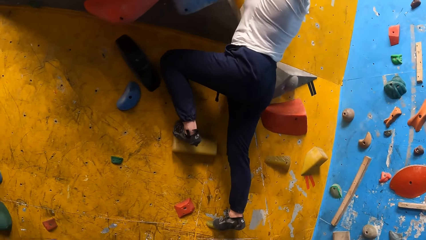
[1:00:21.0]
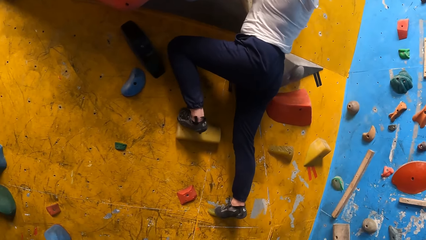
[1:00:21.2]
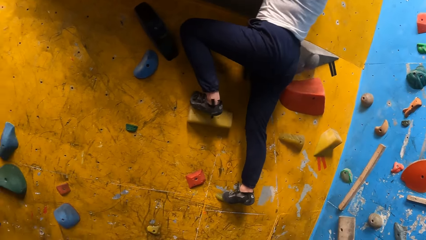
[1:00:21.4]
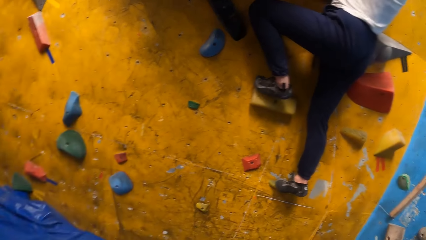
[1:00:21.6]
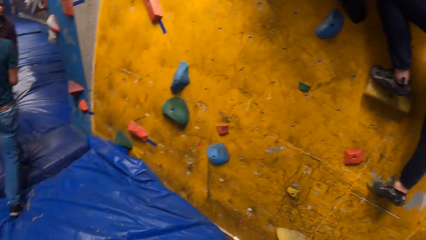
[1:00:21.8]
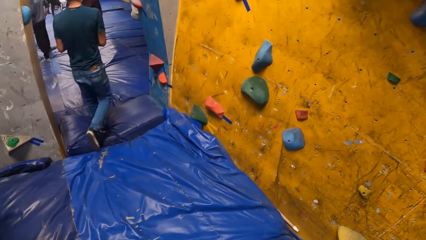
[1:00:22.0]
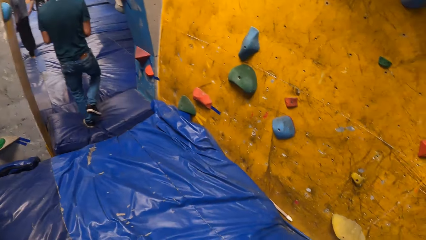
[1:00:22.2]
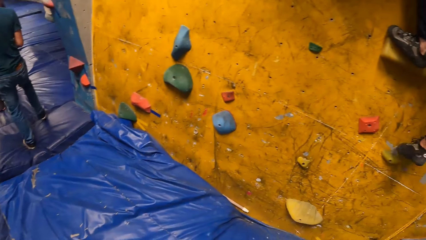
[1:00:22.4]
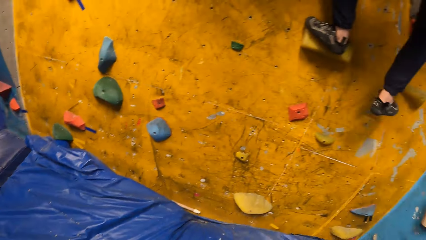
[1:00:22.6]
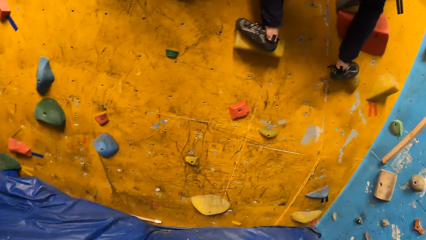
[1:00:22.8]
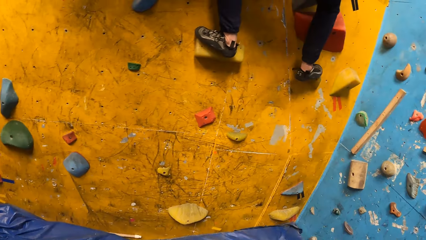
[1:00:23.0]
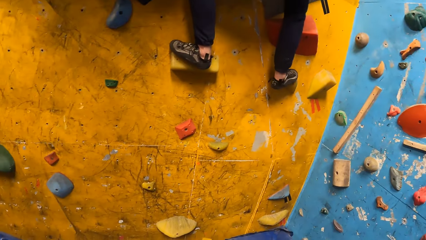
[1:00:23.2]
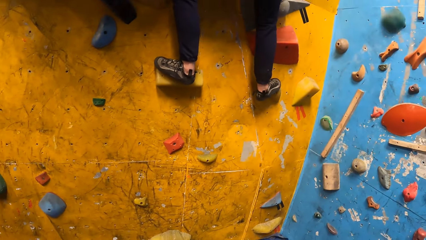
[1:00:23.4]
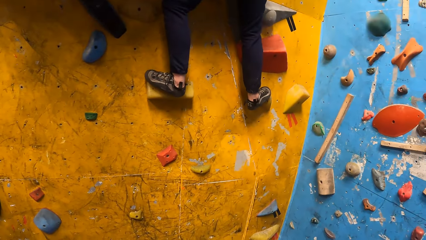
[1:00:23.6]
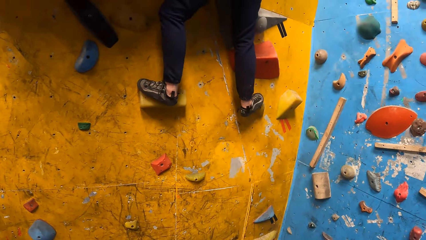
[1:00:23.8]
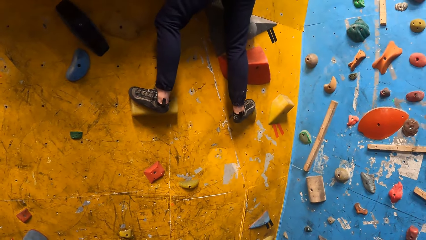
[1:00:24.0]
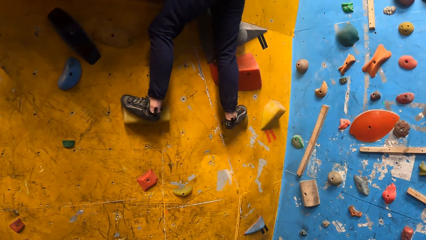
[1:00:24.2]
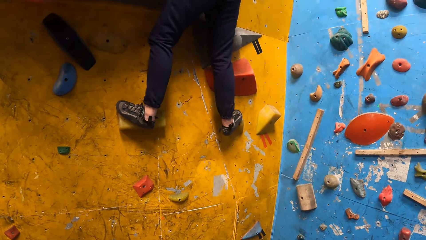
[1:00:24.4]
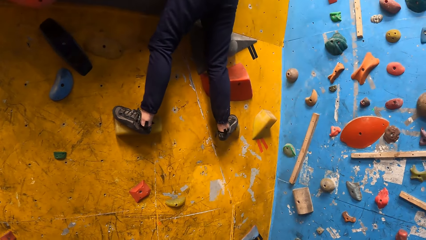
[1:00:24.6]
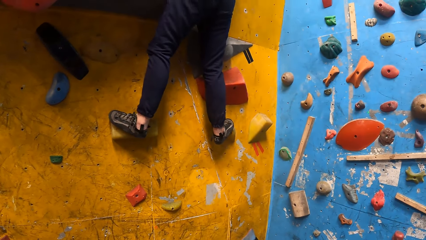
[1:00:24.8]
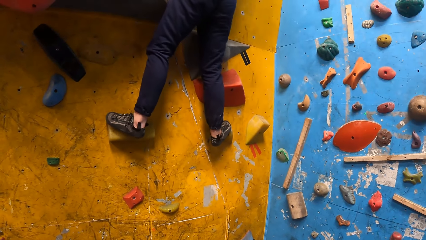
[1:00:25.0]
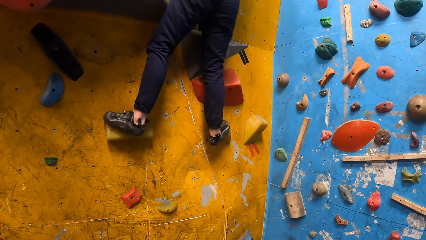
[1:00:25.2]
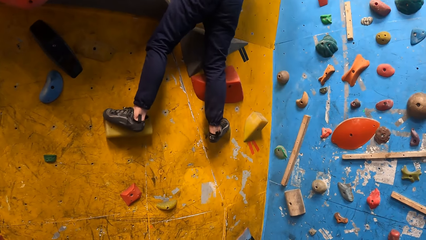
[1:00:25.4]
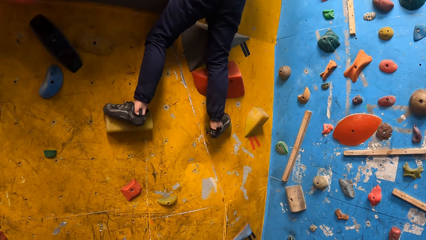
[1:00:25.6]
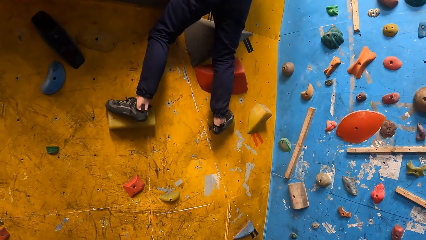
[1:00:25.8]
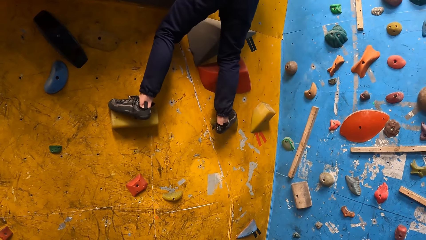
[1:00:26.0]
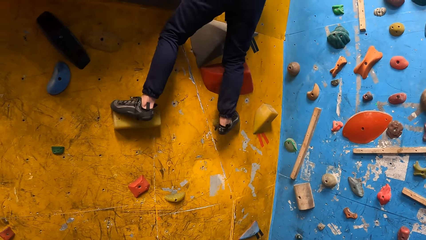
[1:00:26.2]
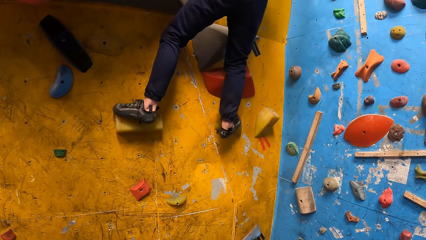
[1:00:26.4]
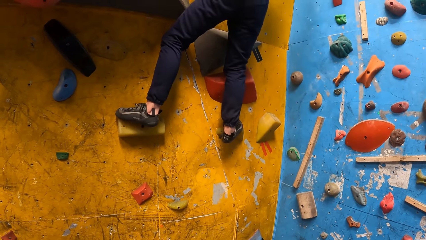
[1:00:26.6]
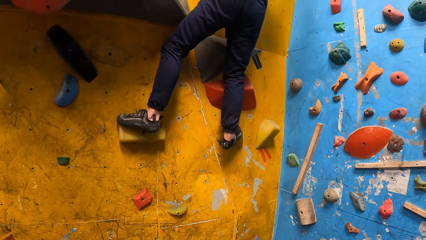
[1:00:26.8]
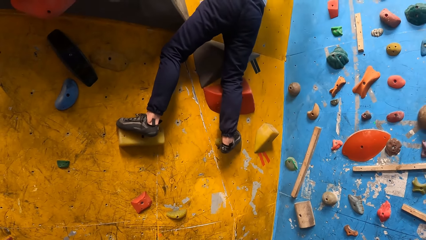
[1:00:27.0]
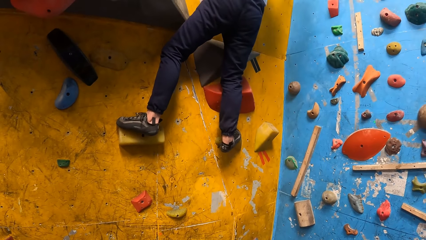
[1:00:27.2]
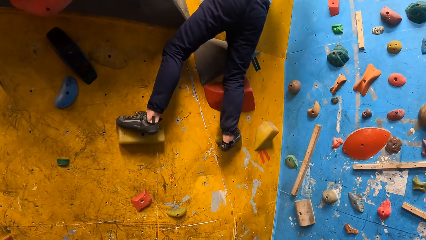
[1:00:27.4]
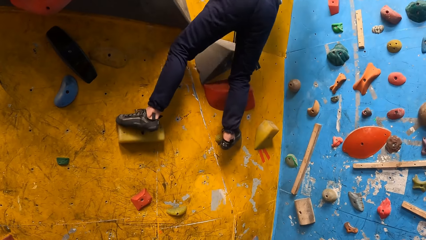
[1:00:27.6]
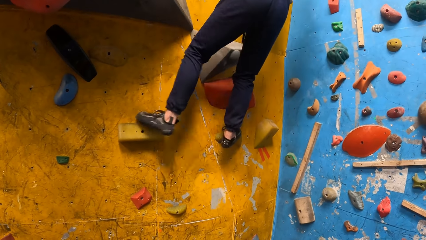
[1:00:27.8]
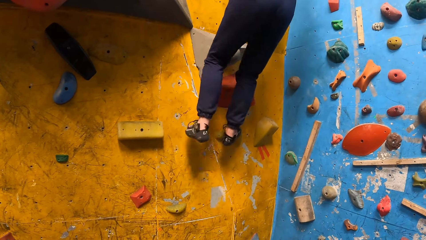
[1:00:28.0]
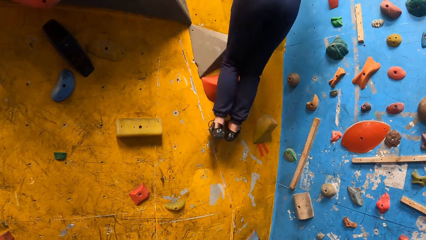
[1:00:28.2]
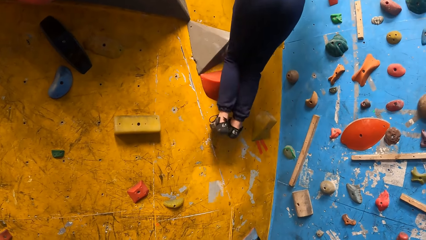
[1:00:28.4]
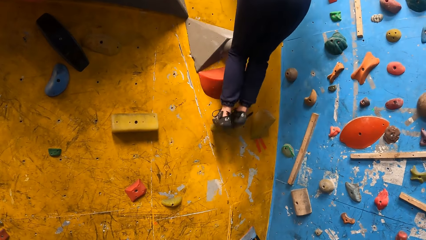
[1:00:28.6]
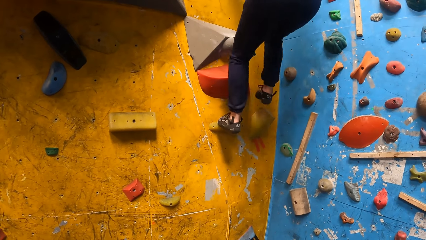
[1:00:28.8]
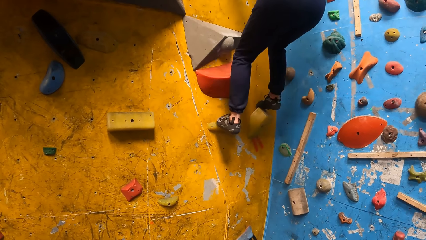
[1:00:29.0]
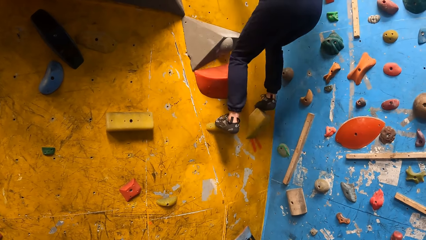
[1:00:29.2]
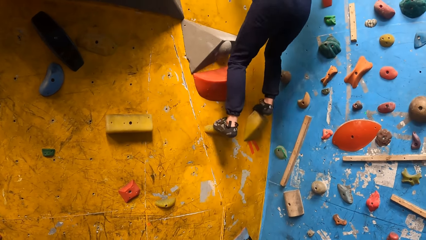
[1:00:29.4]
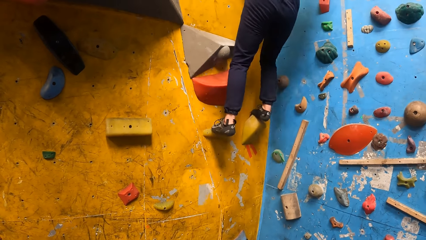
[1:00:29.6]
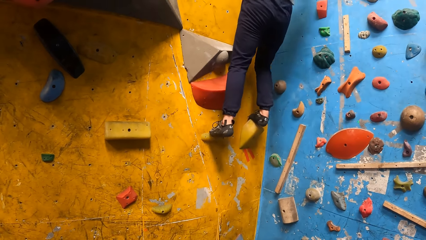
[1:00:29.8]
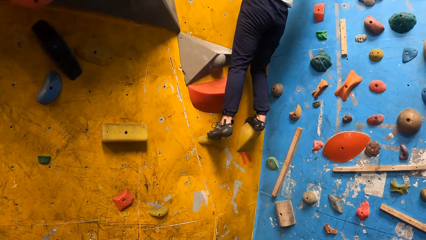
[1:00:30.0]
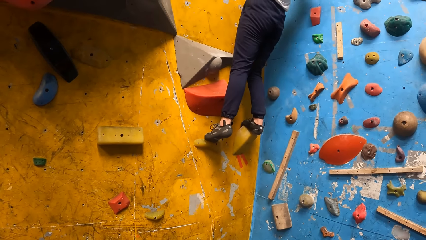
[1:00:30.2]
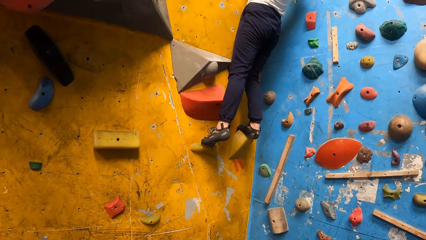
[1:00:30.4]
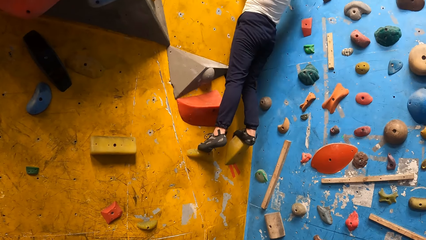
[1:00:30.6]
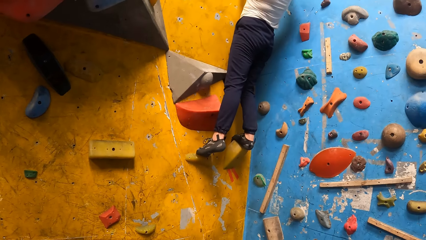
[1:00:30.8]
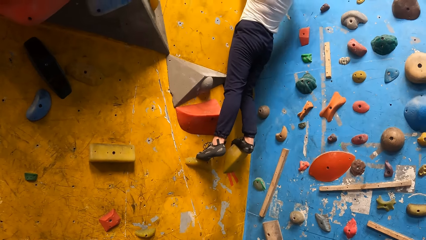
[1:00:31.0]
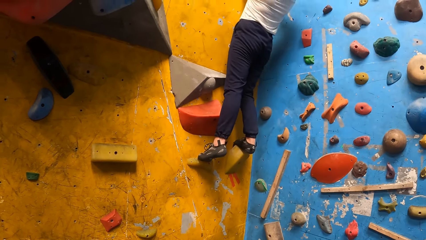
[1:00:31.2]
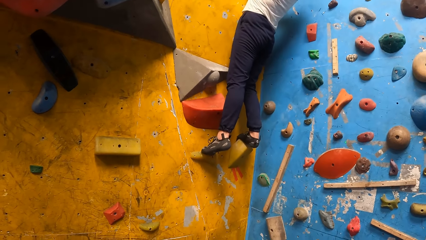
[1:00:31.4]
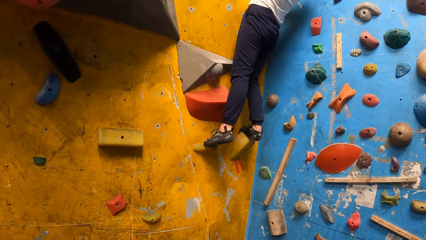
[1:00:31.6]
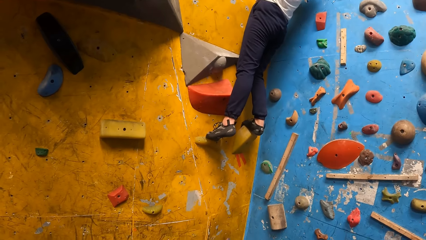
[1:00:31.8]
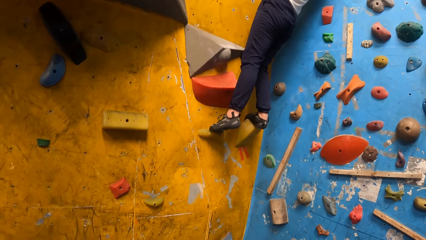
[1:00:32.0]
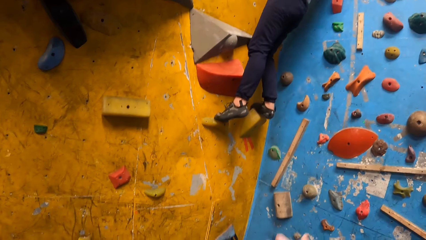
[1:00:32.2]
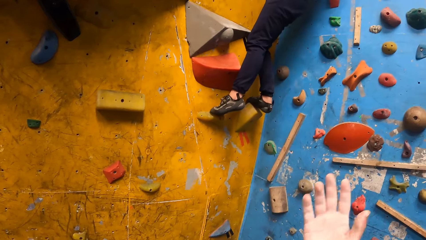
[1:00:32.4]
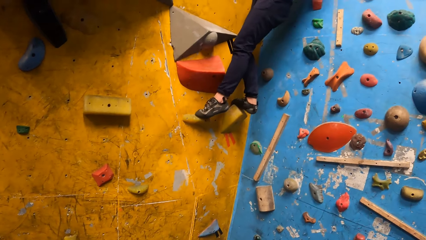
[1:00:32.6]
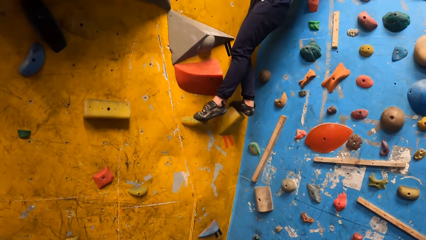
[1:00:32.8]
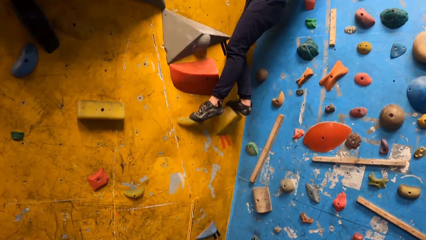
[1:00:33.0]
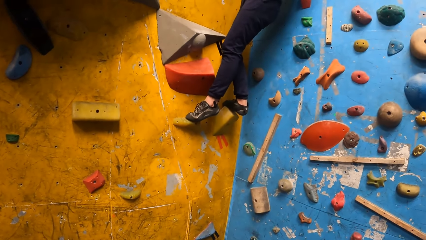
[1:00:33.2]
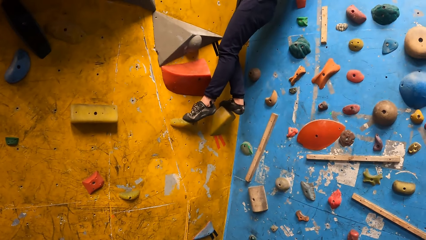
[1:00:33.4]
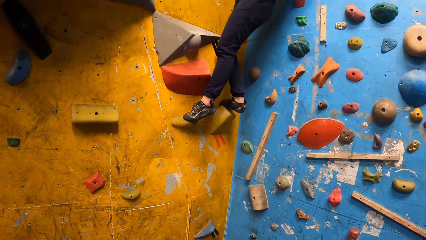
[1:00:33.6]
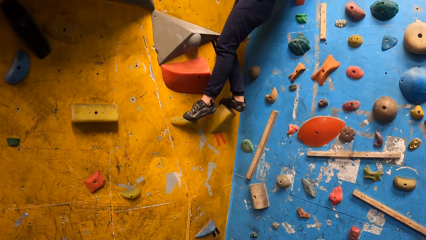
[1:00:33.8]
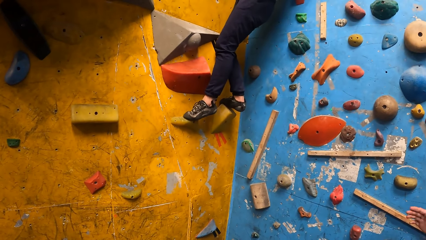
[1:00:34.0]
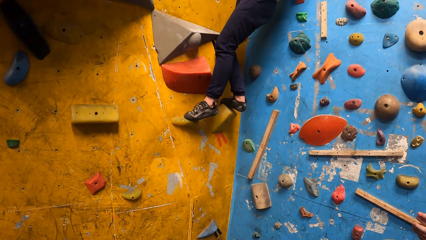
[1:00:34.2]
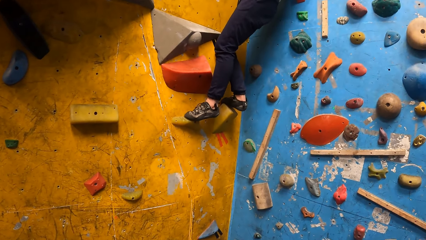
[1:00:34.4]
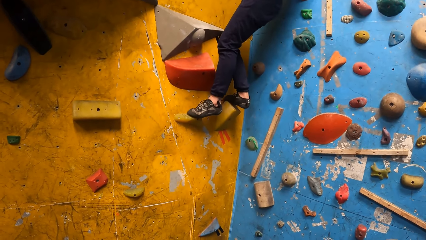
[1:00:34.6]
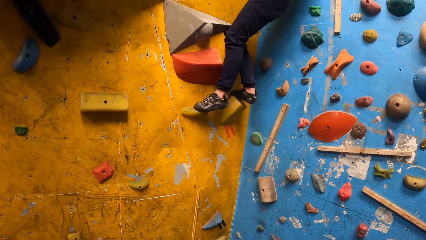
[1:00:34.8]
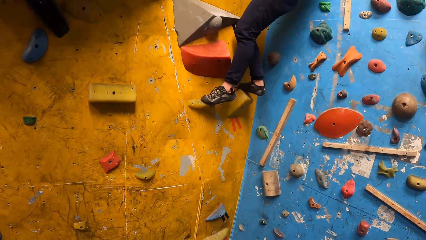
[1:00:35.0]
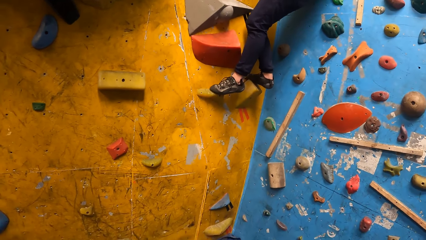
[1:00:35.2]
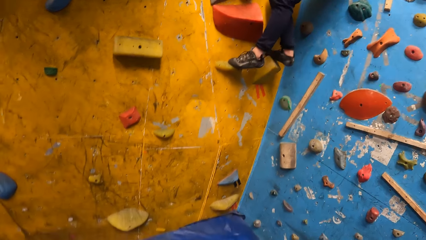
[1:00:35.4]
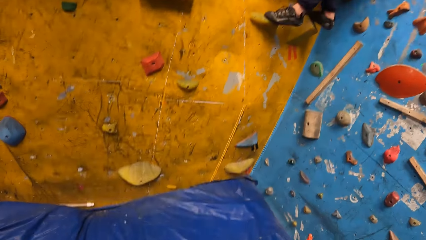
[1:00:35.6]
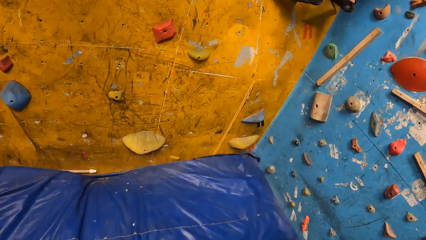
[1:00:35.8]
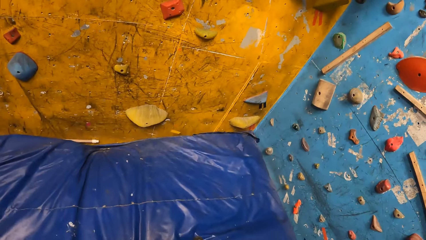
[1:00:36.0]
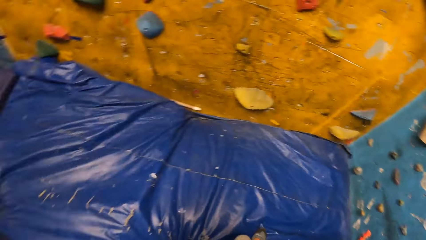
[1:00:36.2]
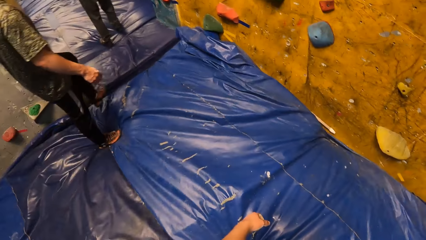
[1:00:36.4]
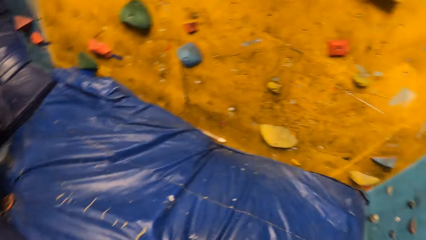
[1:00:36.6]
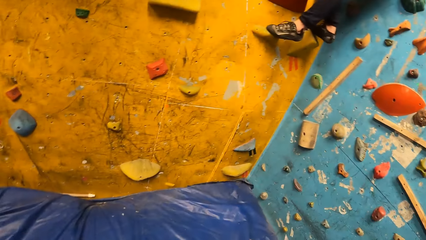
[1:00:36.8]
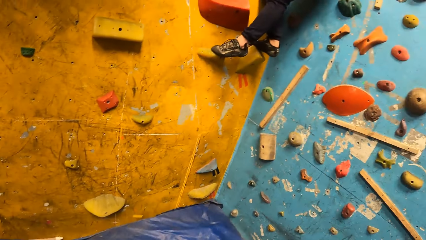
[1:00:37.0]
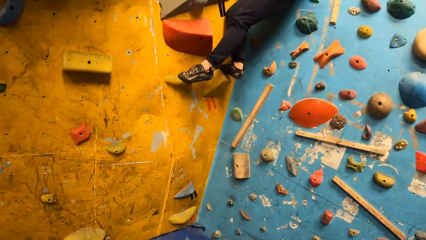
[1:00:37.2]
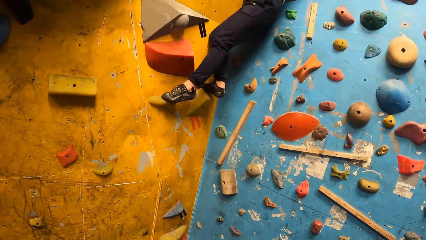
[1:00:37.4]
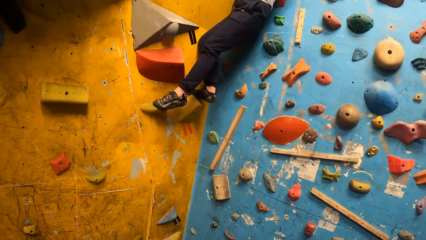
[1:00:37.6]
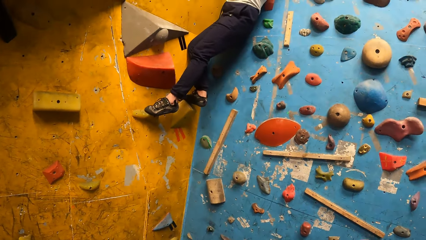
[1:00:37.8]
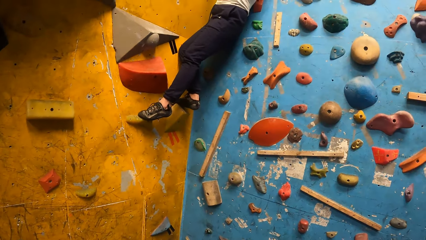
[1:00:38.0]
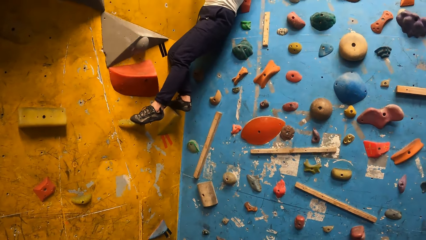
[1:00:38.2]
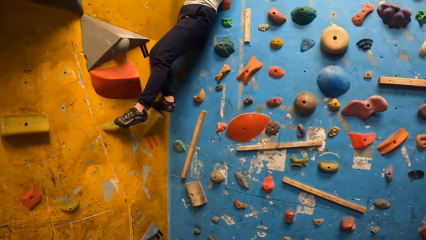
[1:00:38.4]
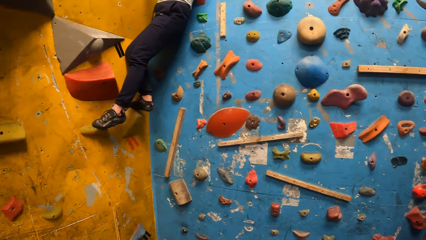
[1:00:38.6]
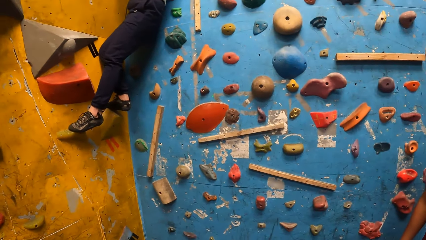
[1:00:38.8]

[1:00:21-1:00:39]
The camera wearer looks around. A woman climbs the indoor rock. The camera wearer gestures and moves hand. The woman climbs on the wall. The camera wearer looks around.
